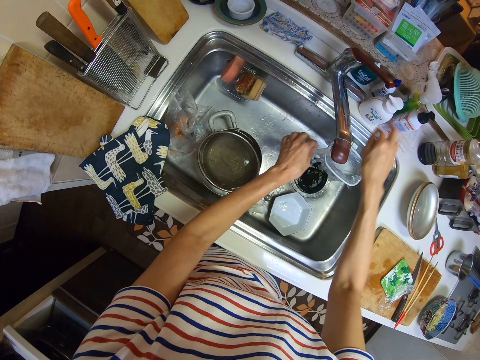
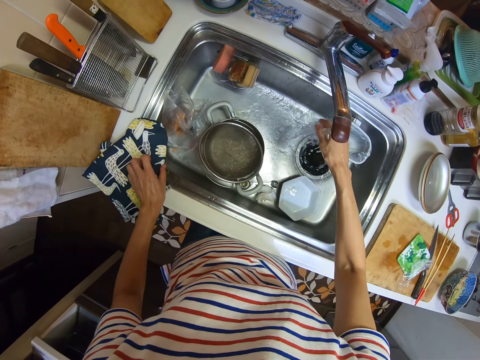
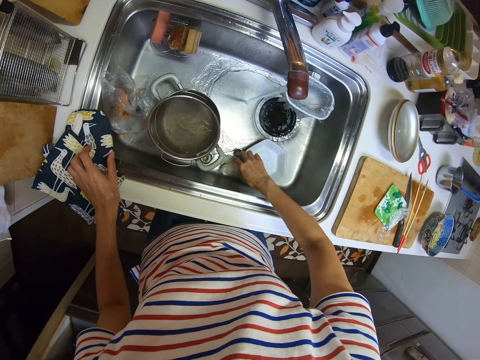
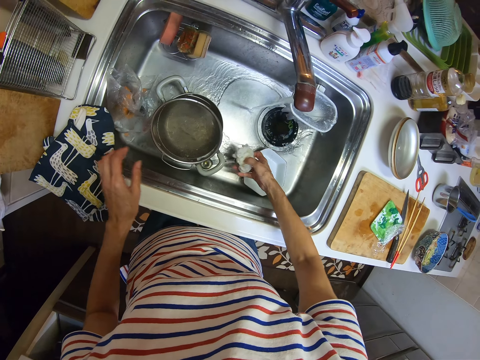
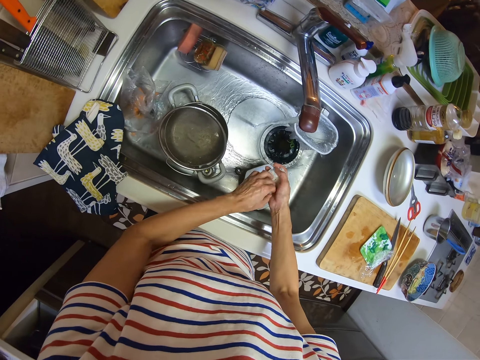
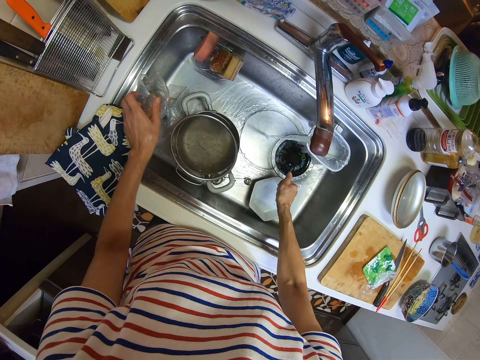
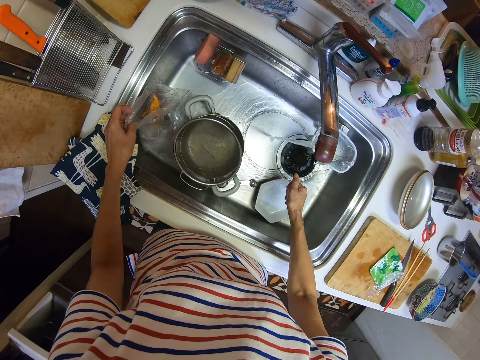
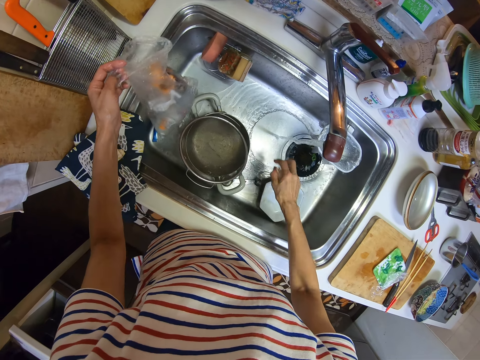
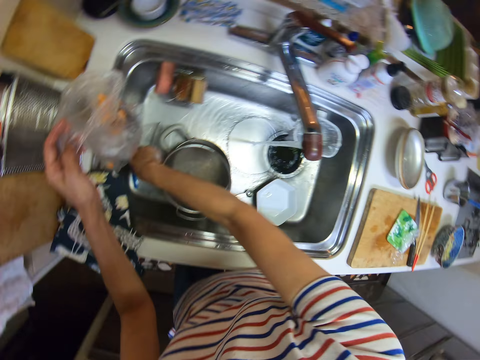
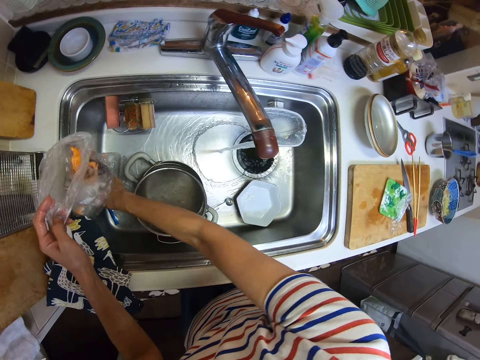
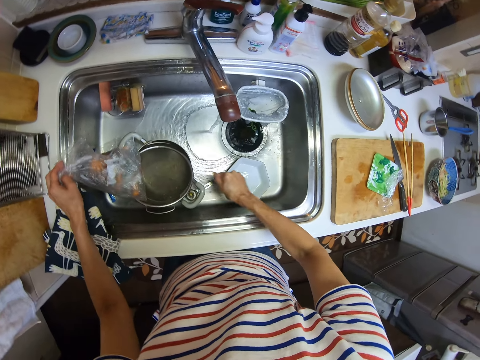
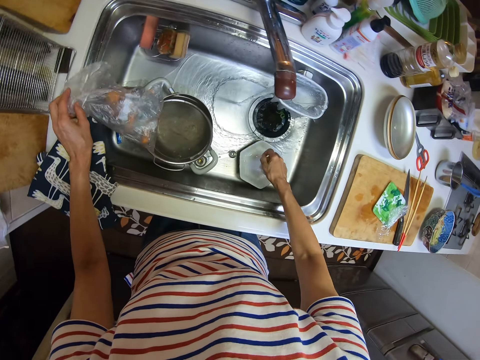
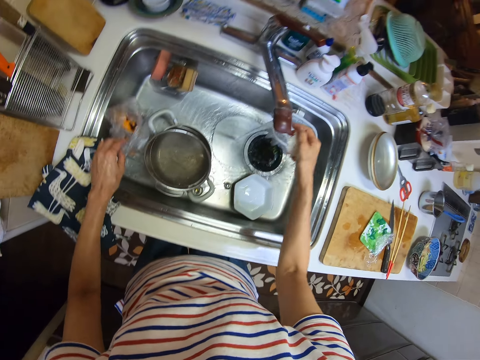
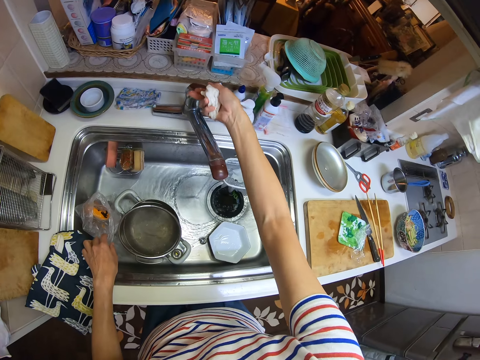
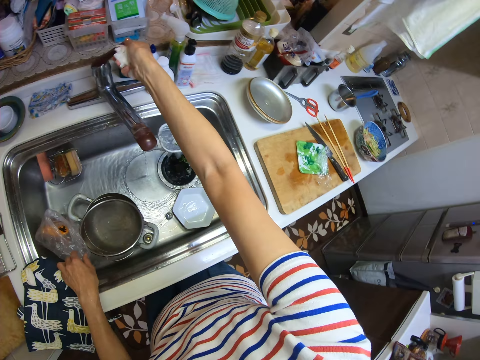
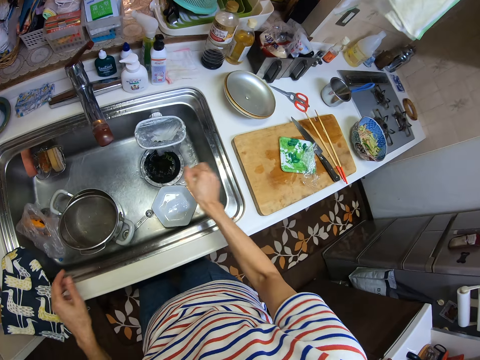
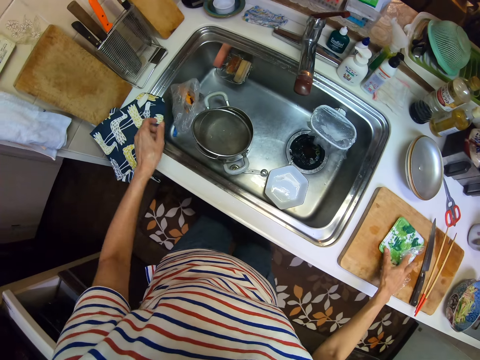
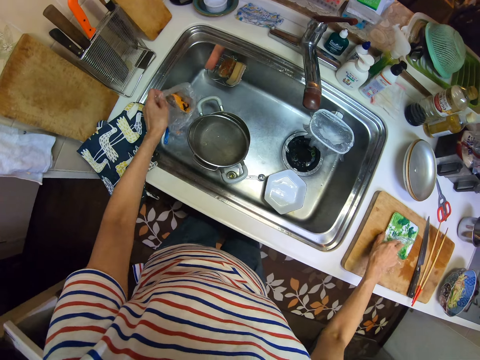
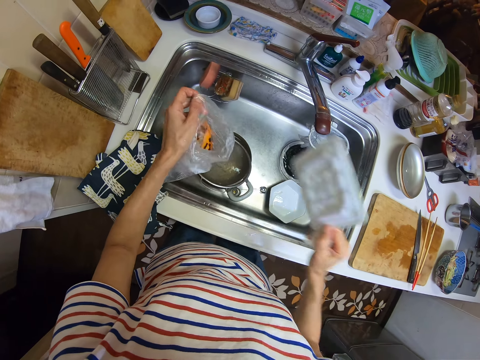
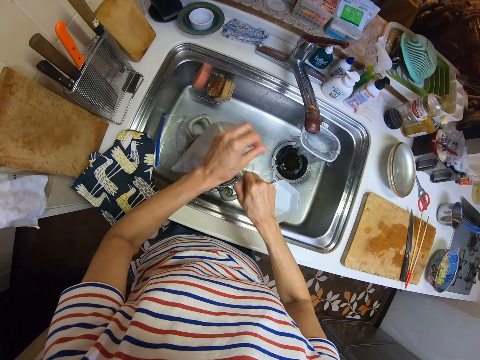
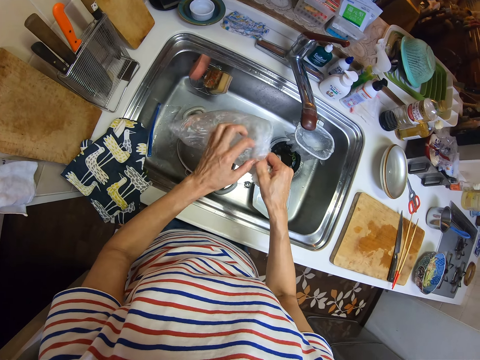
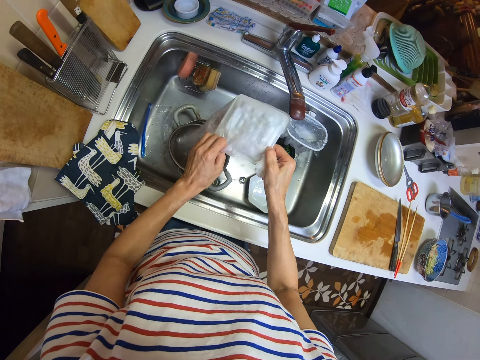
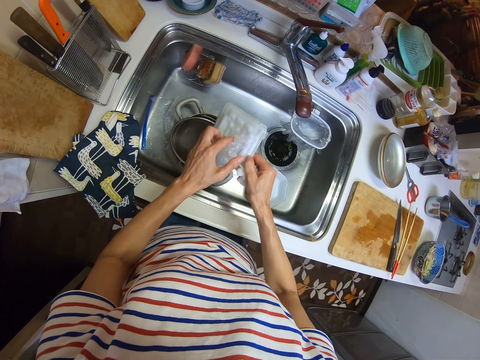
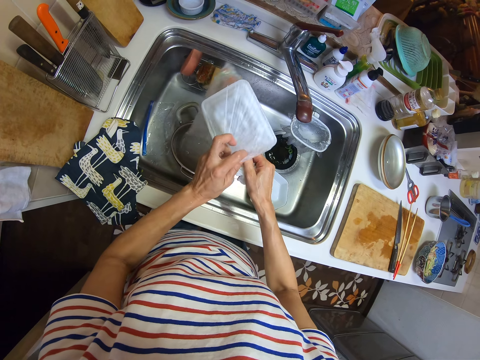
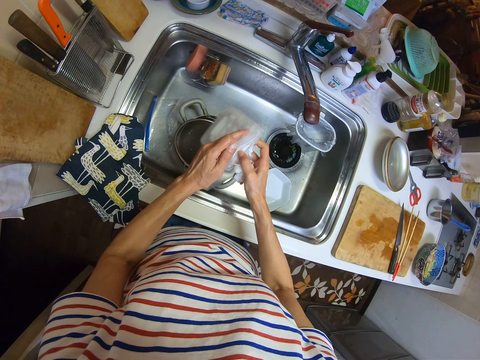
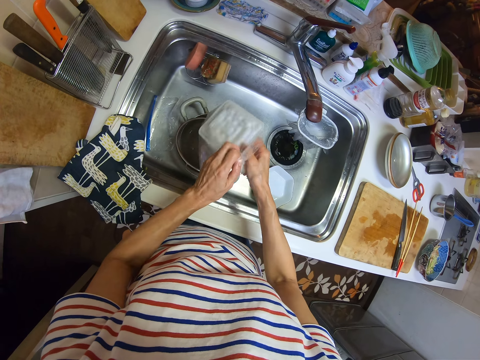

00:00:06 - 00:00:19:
The camera wearer opens a tap on a sink in the kitchen. She rinses her hand in the sink. She picks up a nylon on the sink with her right hand. She squeezes out water from the nylon in the sink. She picks up a nylon or plastic bag in the sink with her left hand. She holds the plastic bag and lifts the plastic bag. She drops the nylon in the sink. She picks up the remains in the sink. She drops the nylon in the sink again. She switches off the tap. She picks up a lid on the chopping board on the cabinet with her right hand. She picks up the nylon in the sink with her left hand. She drops the lid in the nylon in the sink.

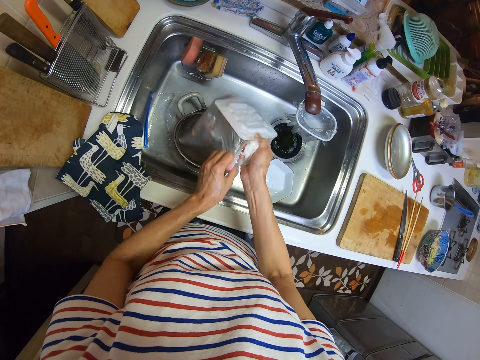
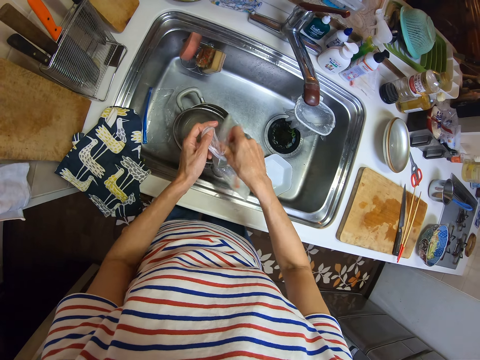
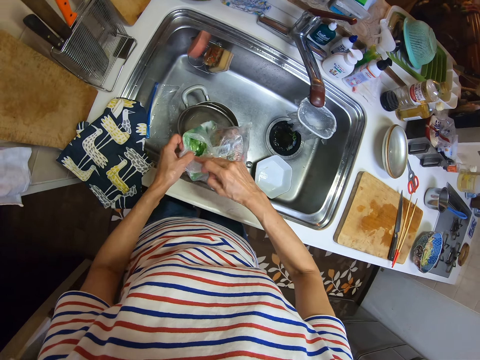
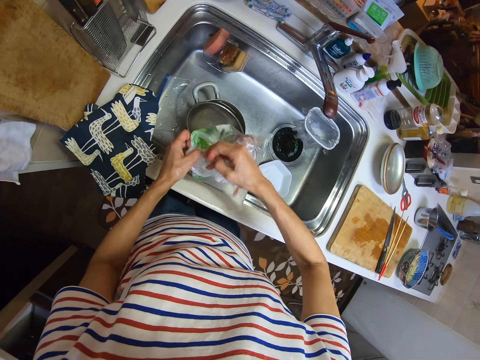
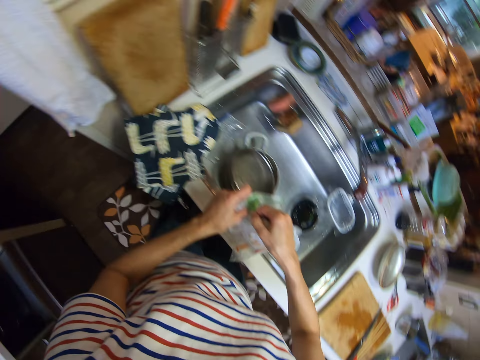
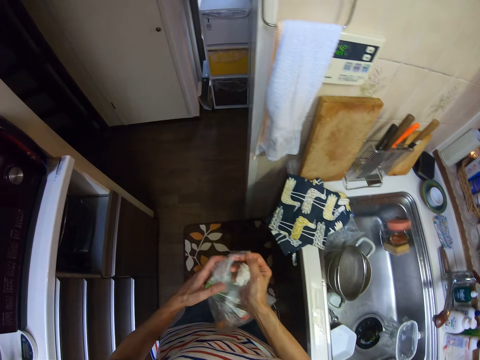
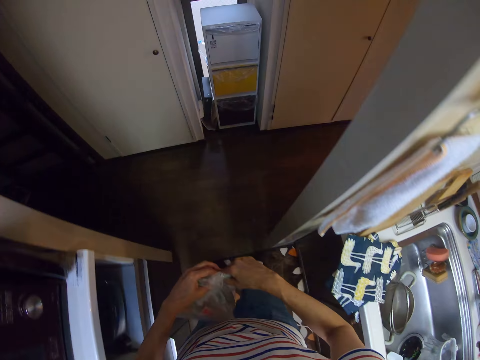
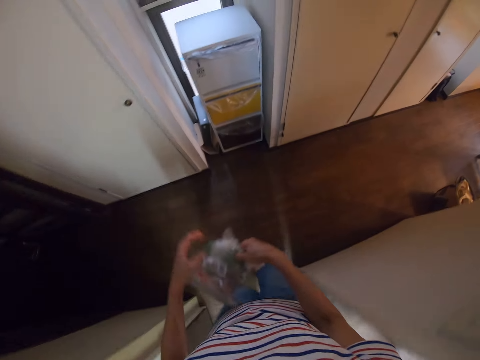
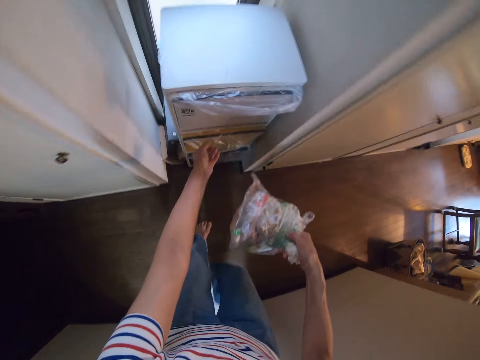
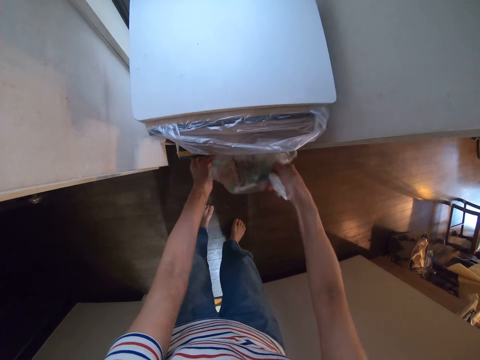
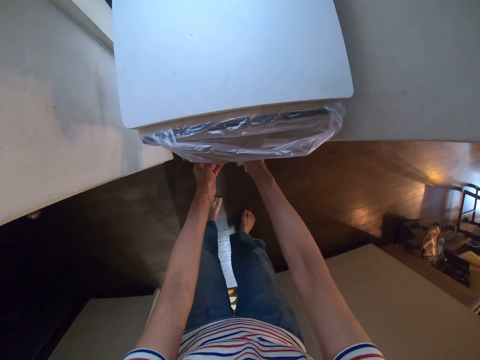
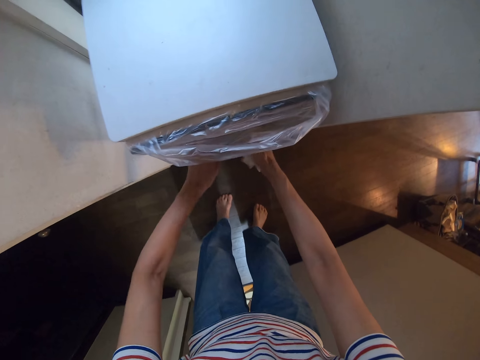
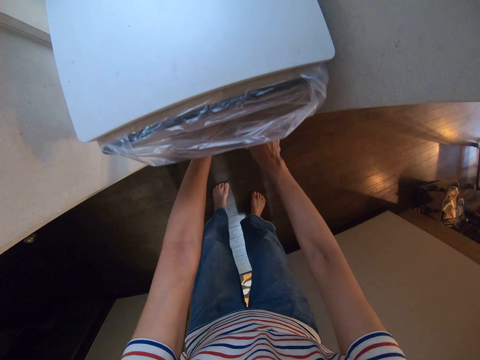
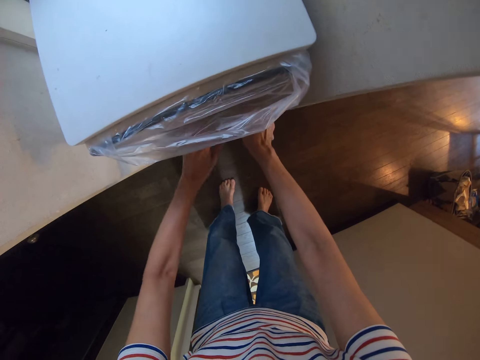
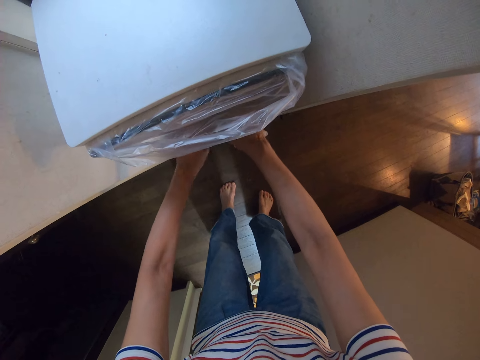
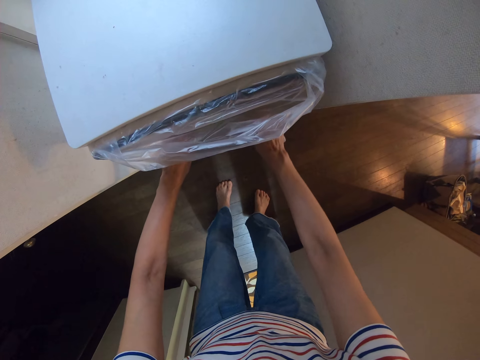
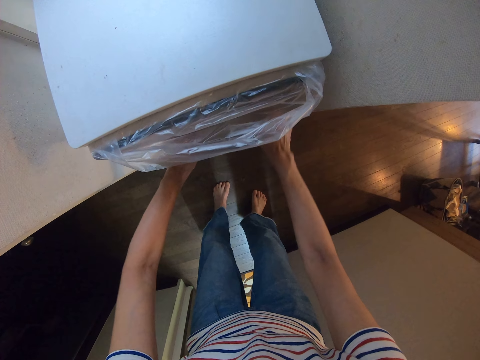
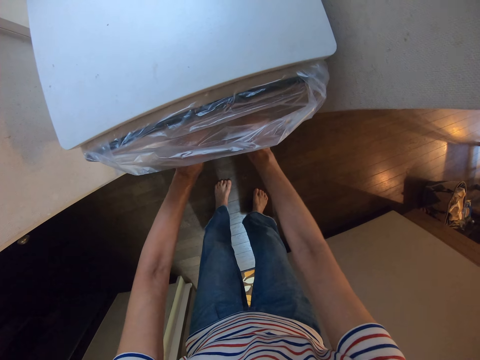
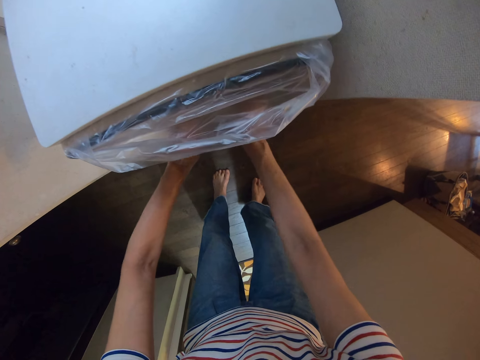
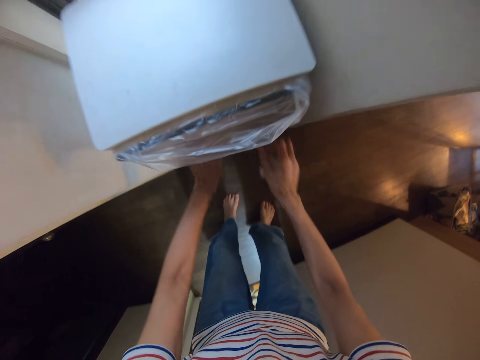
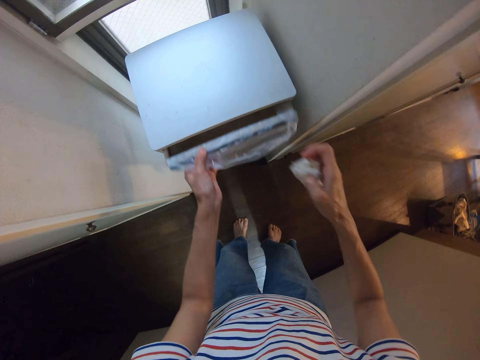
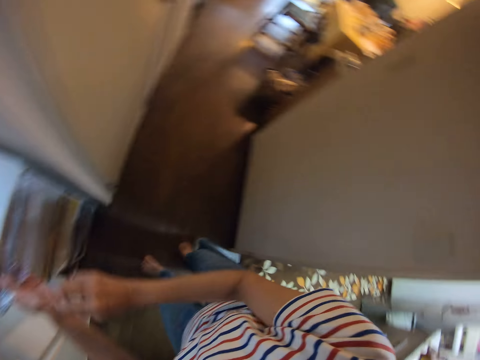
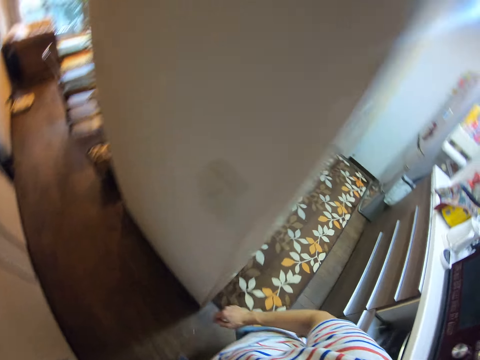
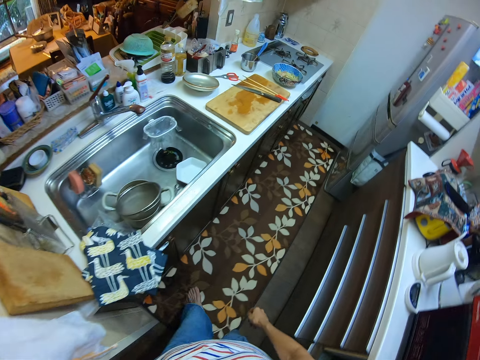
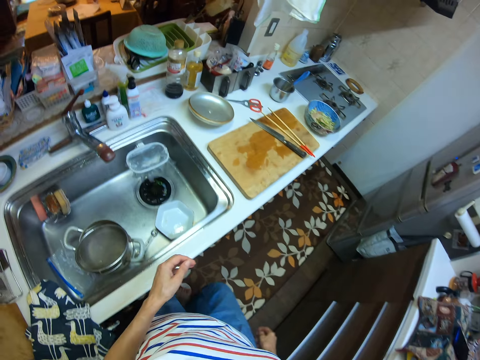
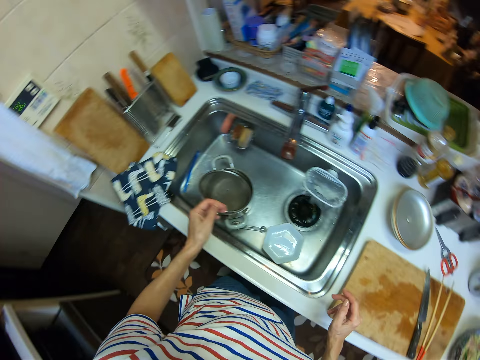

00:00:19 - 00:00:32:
The camera wearer walks away from the sink and walks towards a drawer in a house. She folds the nylon on her hands. She holds the plastic bag with the other hand. She opens the drawer in the house with her left hand. She drops the nylon in the drawer. She shuts the drawer. She opens a drawer in the house. She drops the nylon in the drawer. She shuts the drawer. She walks towards the sink in the kitchen and walks away from the set of drawers.
